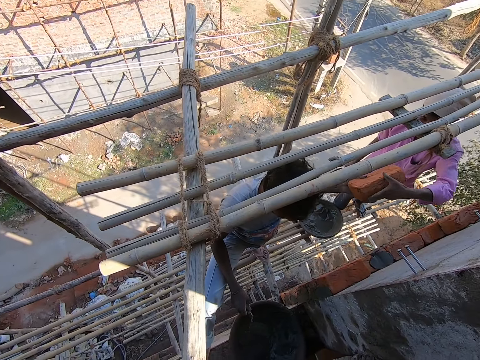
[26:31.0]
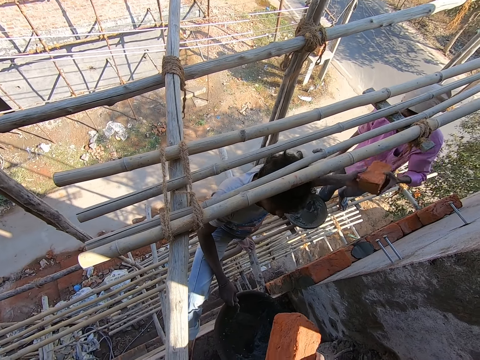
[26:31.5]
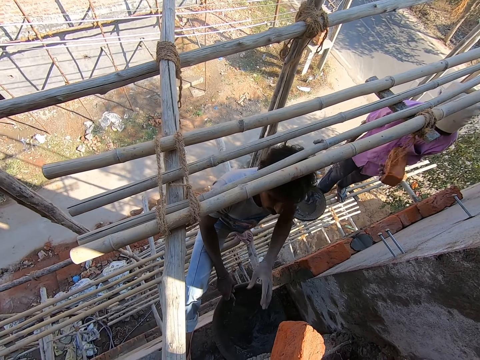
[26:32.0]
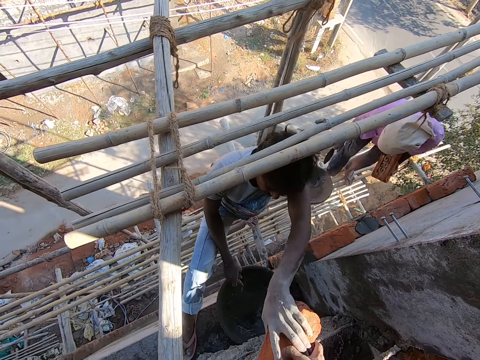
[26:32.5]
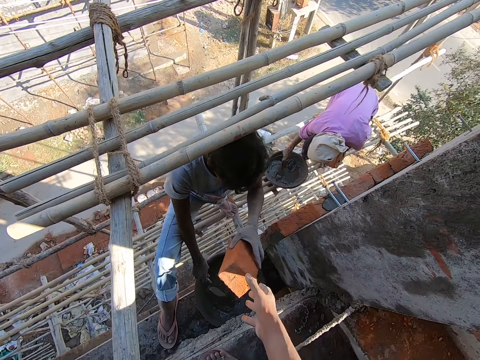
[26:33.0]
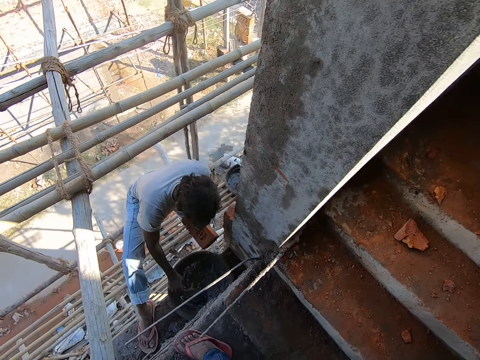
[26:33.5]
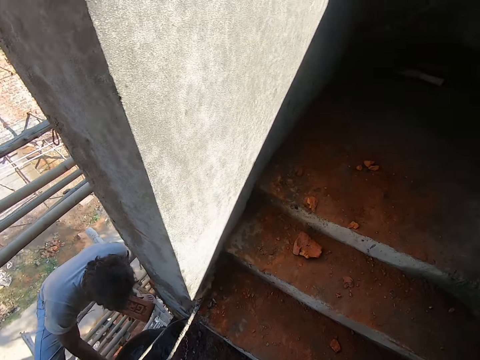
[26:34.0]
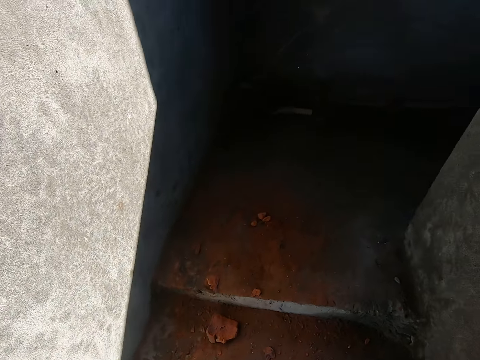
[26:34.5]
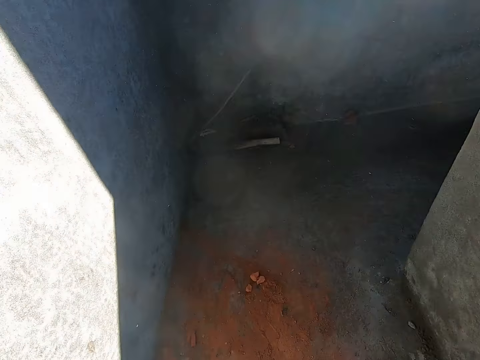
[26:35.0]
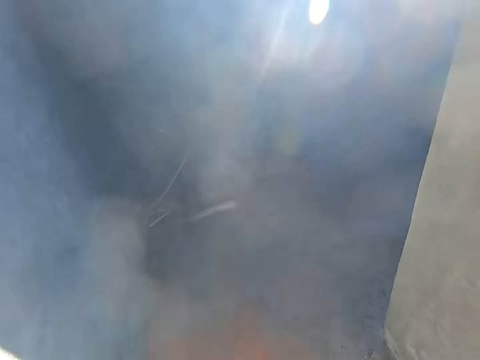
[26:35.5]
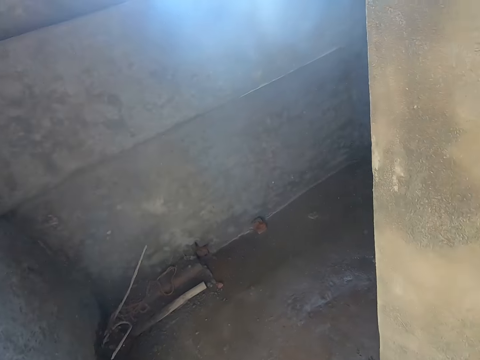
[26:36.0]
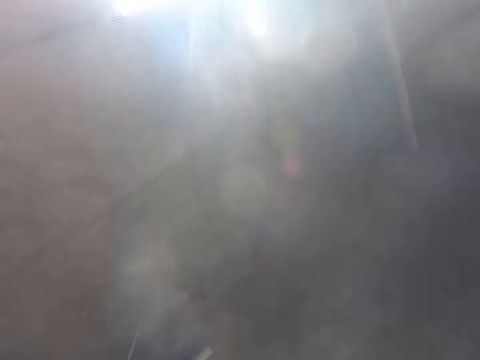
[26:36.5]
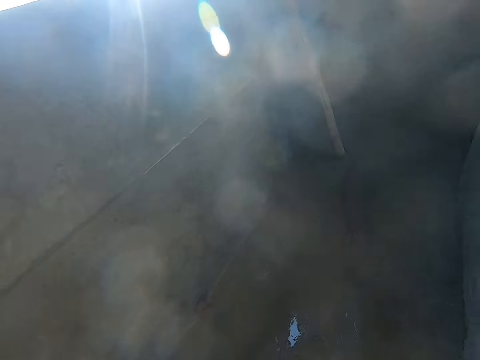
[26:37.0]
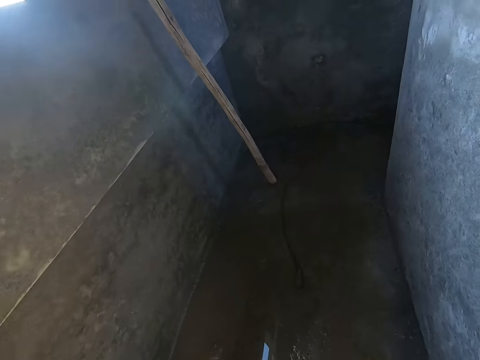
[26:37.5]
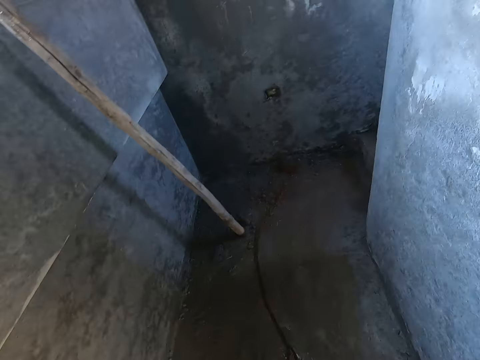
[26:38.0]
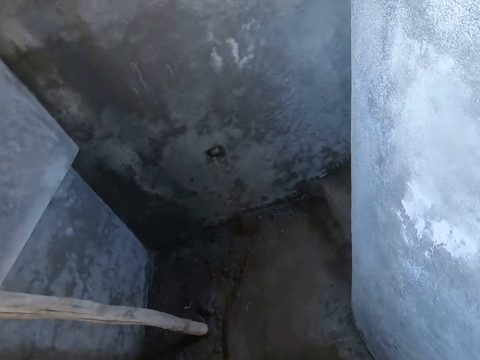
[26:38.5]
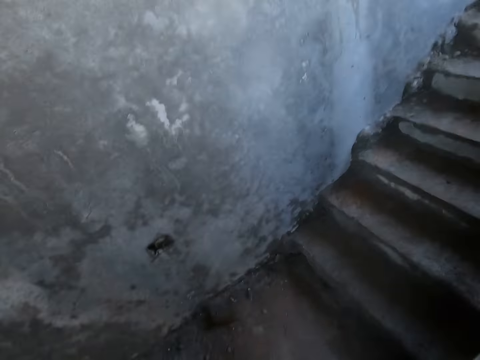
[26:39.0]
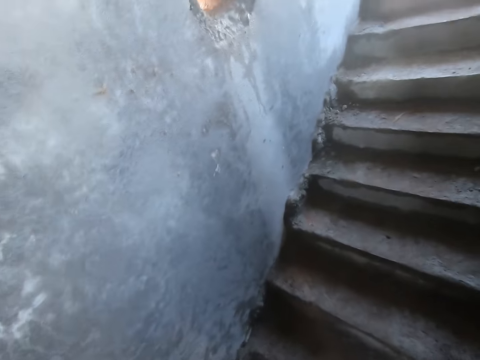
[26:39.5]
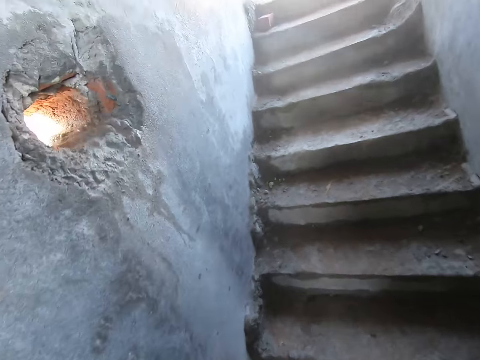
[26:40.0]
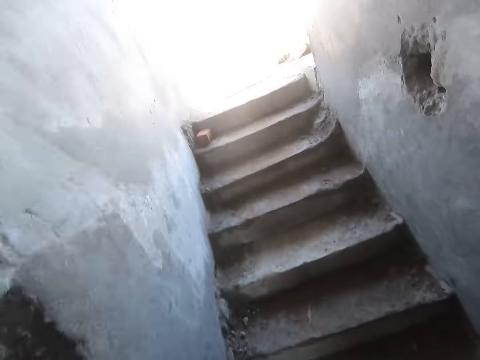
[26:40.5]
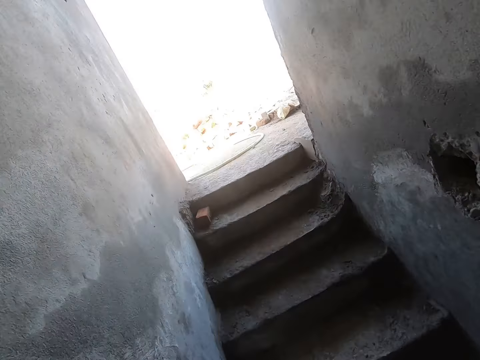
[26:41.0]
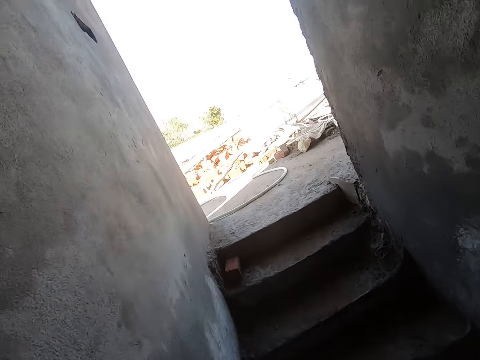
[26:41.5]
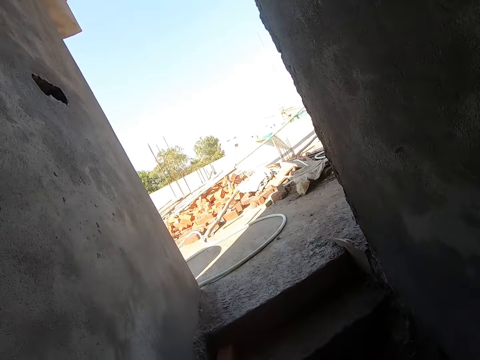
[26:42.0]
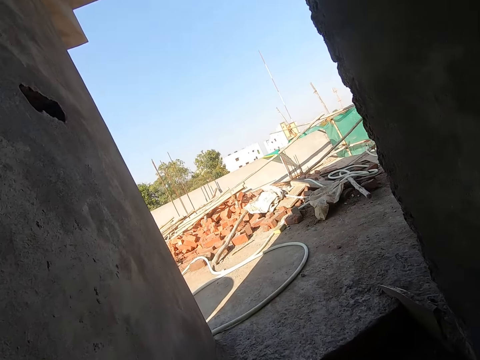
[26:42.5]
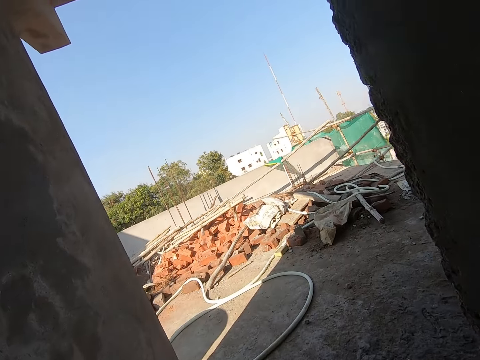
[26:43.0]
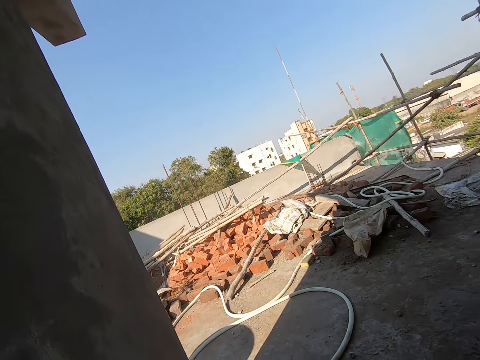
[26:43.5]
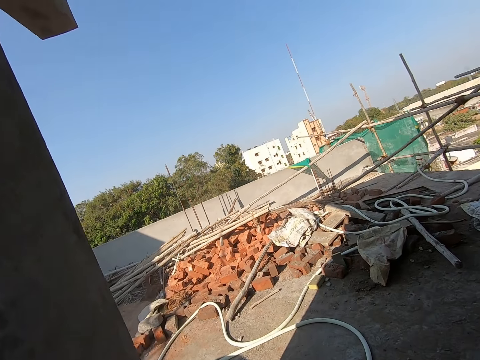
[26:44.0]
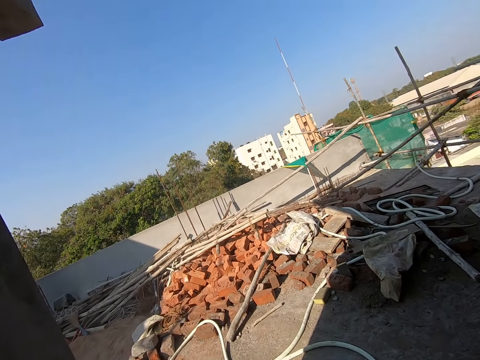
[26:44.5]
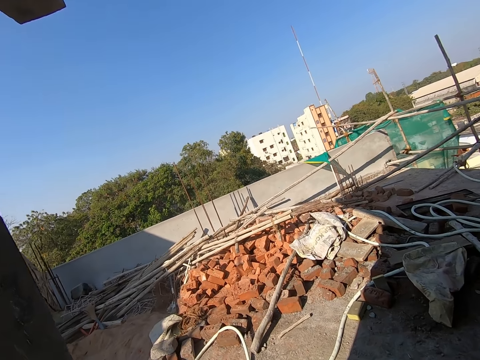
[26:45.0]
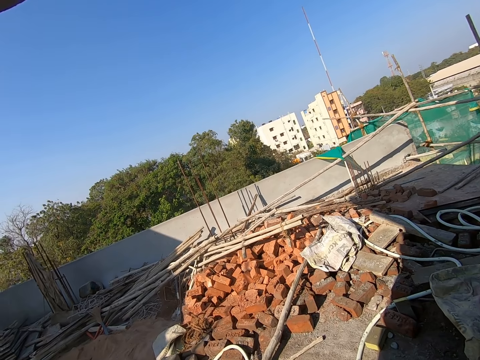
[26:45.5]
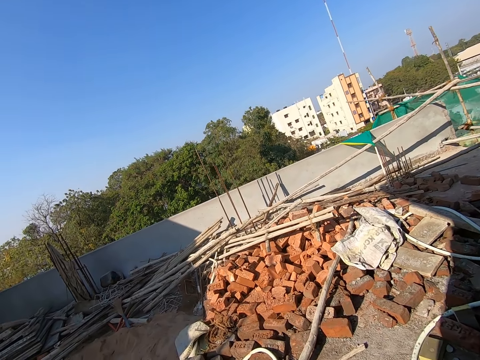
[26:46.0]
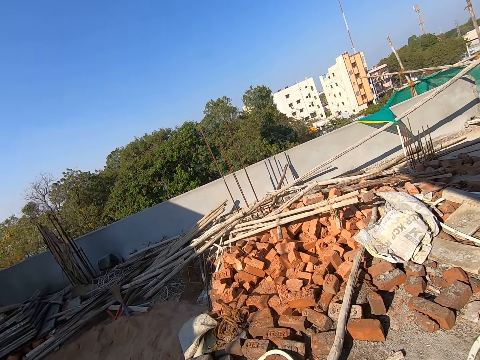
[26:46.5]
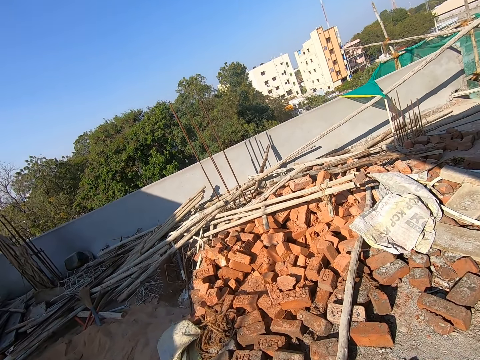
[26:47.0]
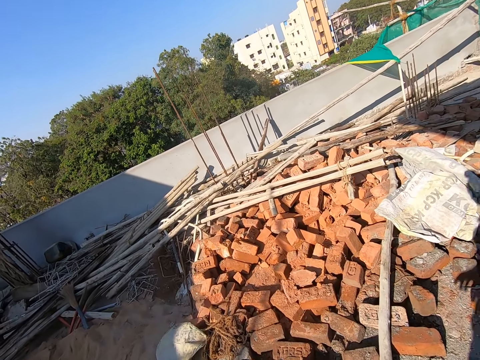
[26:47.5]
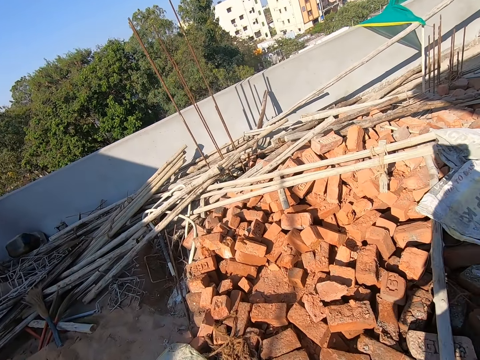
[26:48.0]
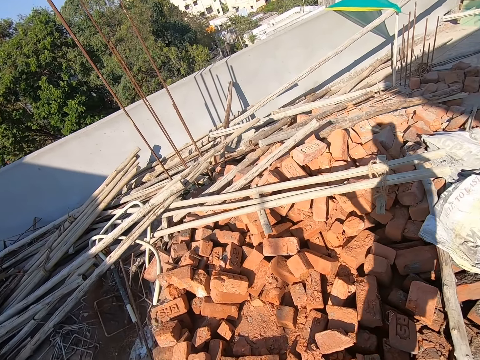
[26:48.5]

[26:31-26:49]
A man collects the brick from another man with his left hand. The other man collects the brick from the camera wearer with his left hand. The first man takes concrete from the container with the trowel in his right hand. The camera wearer walks up a stair. They walk in the building. They walk up the stair again. They walk towards some bricks on the building.

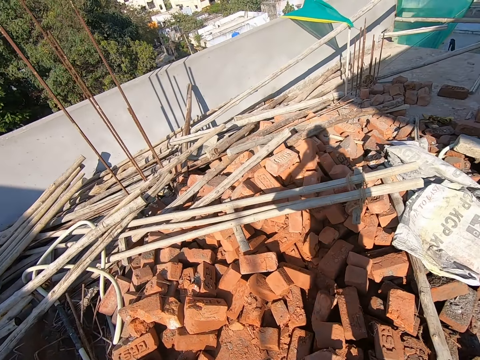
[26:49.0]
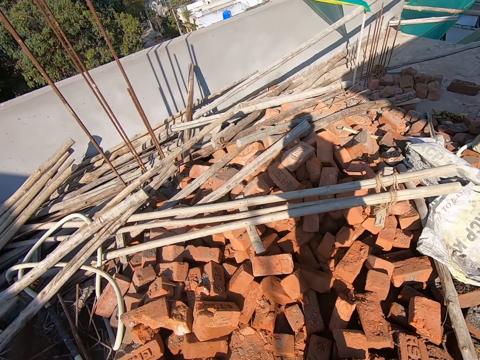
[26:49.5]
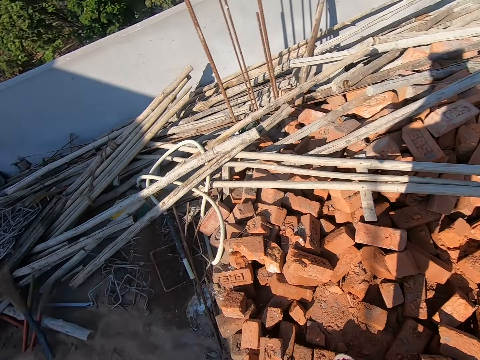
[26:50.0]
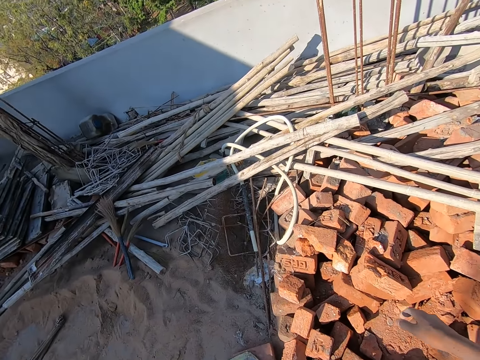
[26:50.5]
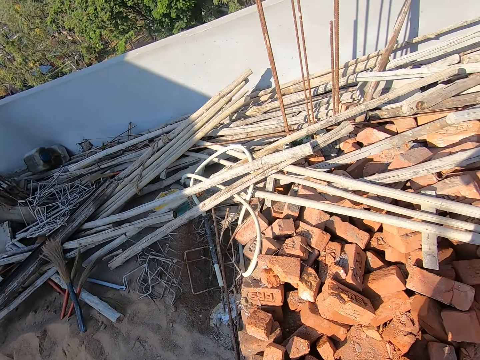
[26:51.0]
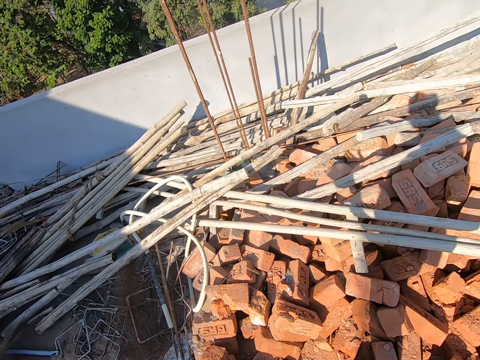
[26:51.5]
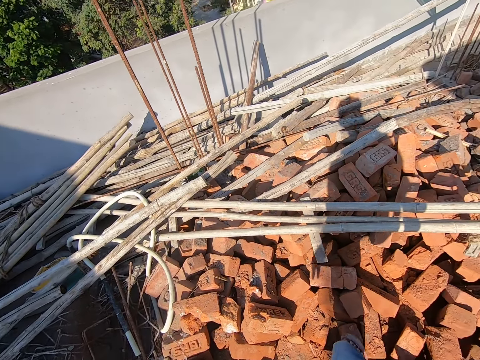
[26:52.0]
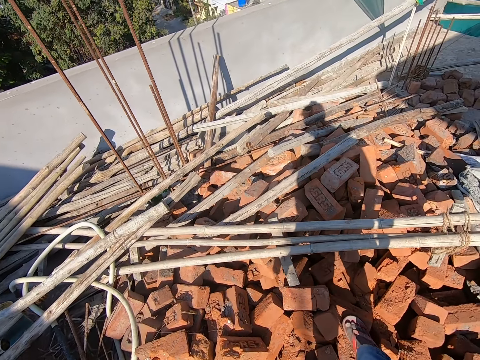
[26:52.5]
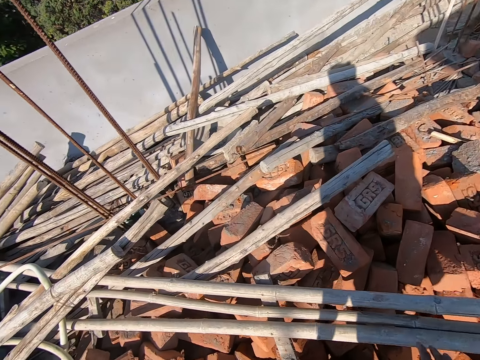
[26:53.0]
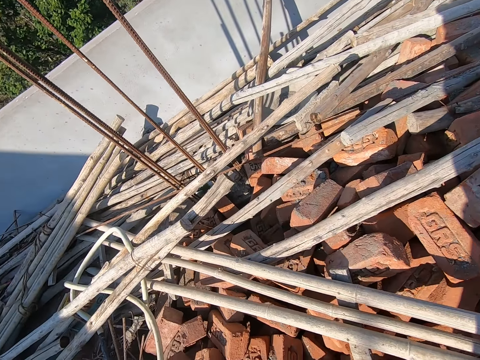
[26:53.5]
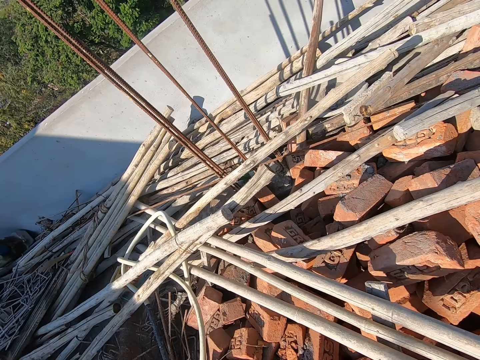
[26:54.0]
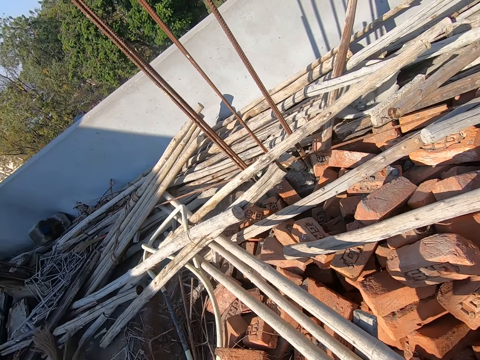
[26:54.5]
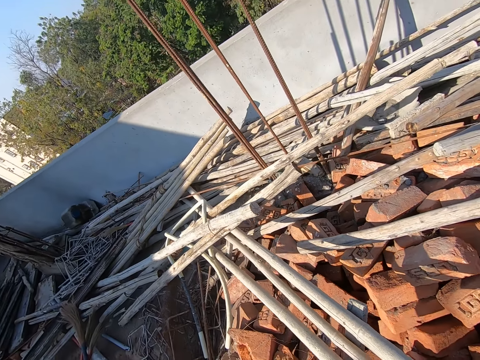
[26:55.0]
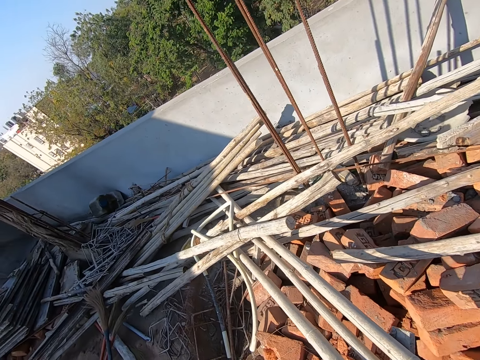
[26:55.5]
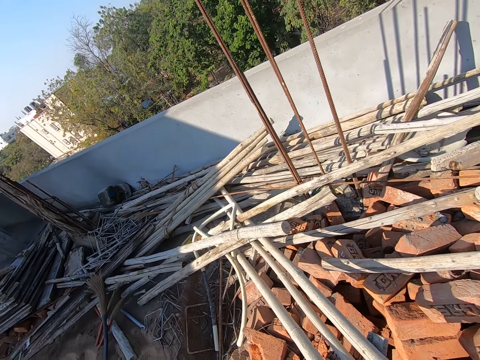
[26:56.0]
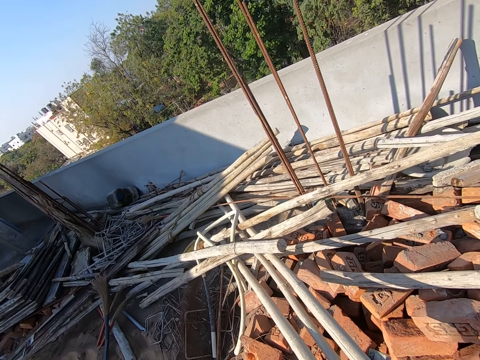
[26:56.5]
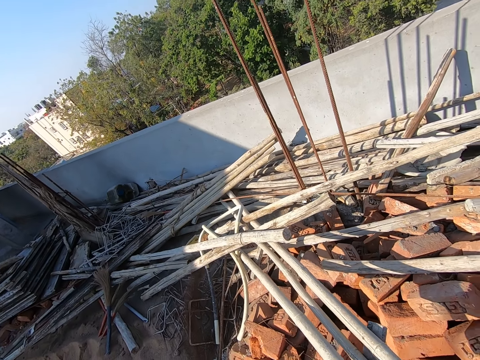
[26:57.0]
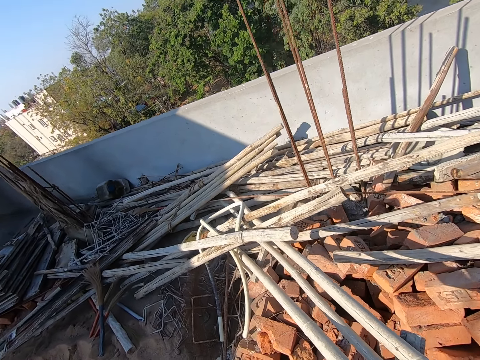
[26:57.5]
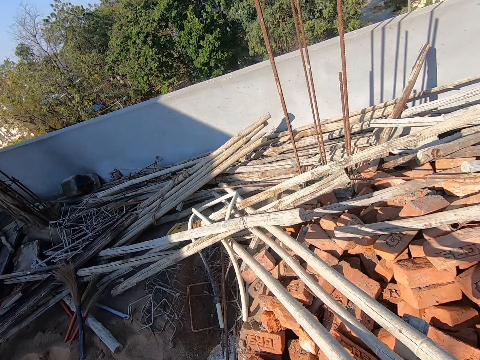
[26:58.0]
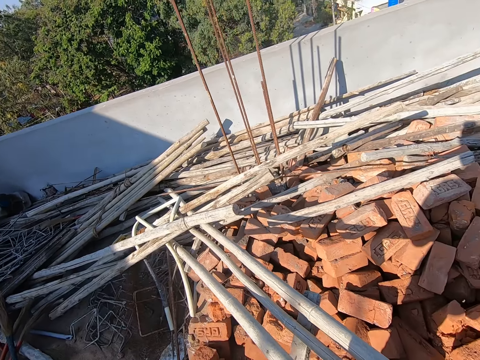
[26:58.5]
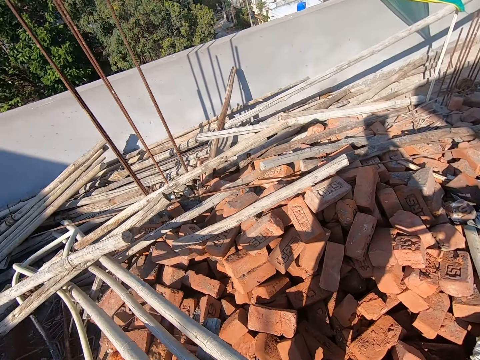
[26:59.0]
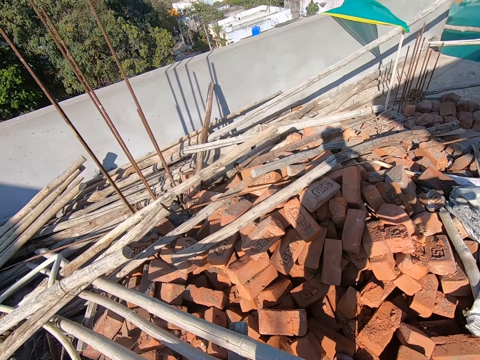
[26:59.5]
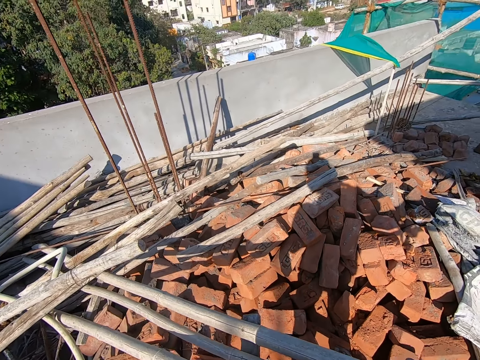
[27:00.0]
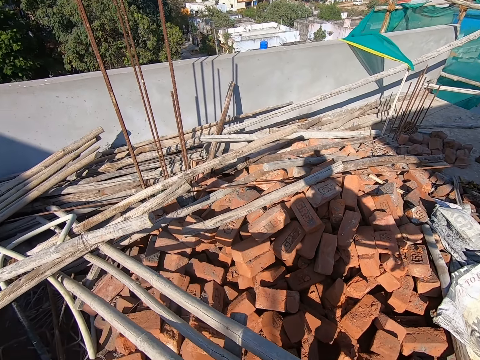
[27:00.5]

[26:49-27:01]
The camera wearer adjusts some pieces of stick on the bricks with his hands. He picks up wood.
